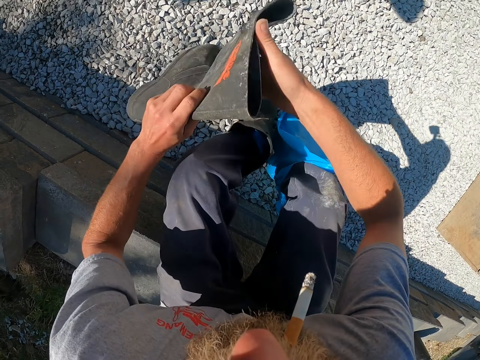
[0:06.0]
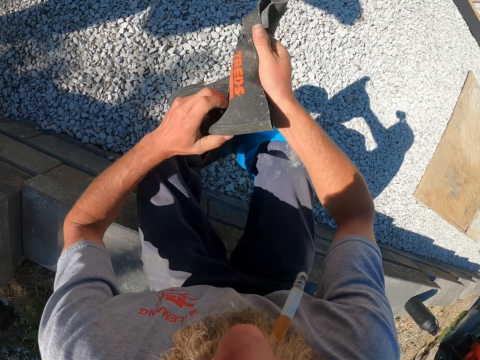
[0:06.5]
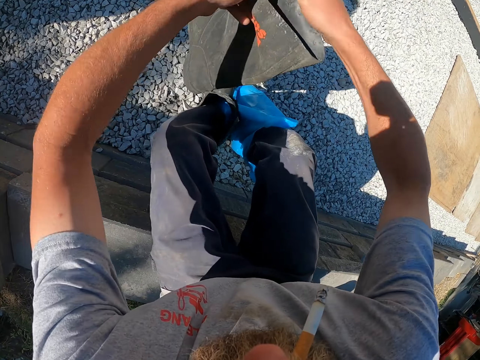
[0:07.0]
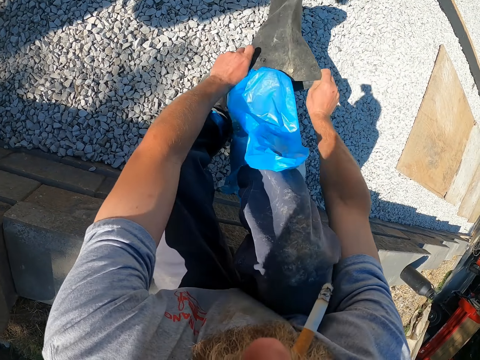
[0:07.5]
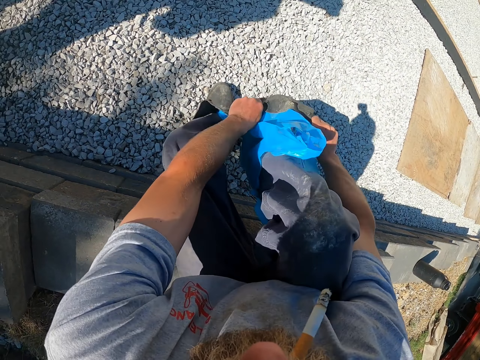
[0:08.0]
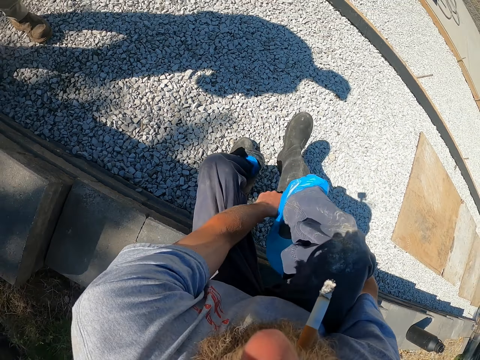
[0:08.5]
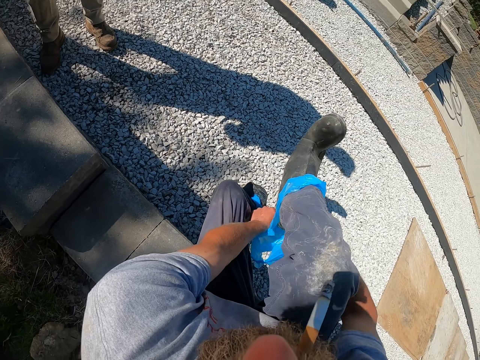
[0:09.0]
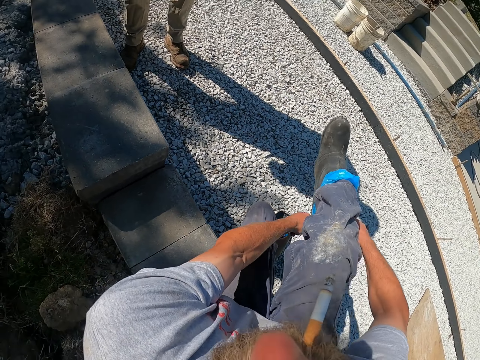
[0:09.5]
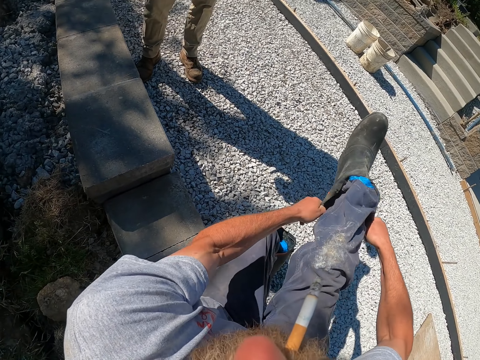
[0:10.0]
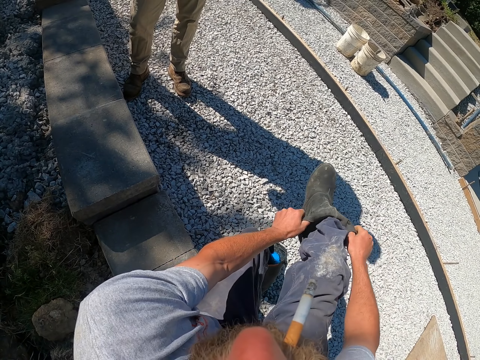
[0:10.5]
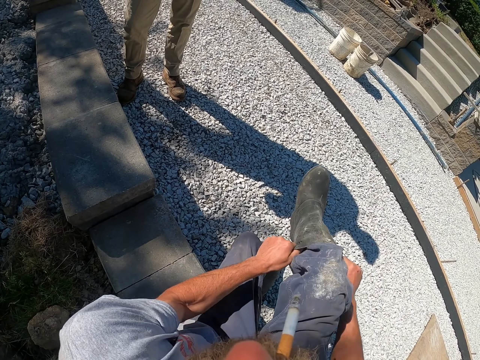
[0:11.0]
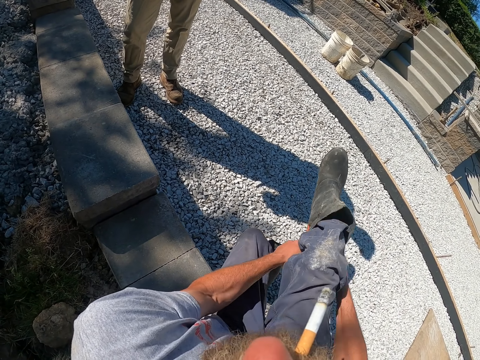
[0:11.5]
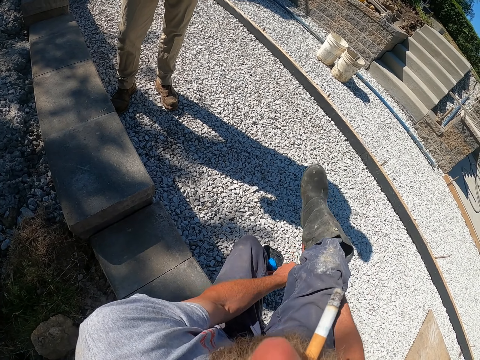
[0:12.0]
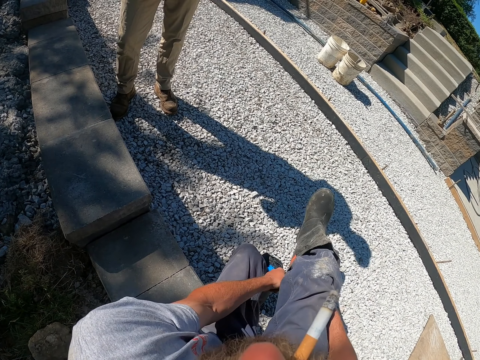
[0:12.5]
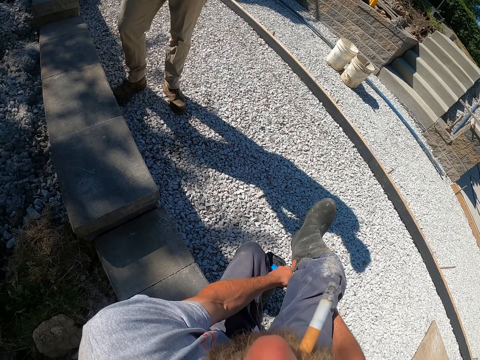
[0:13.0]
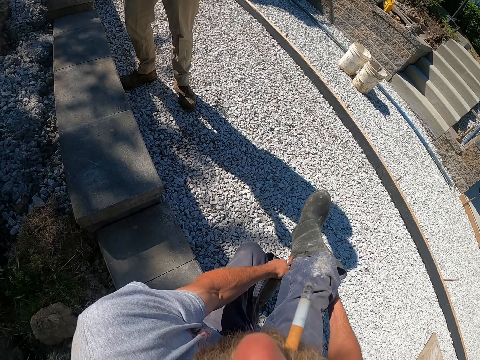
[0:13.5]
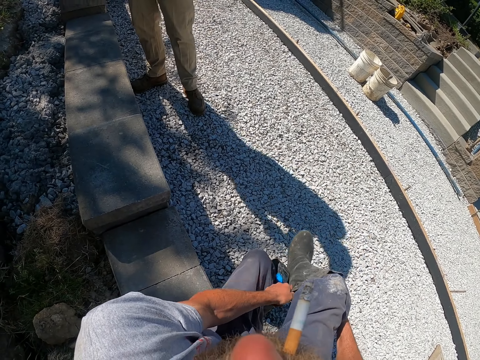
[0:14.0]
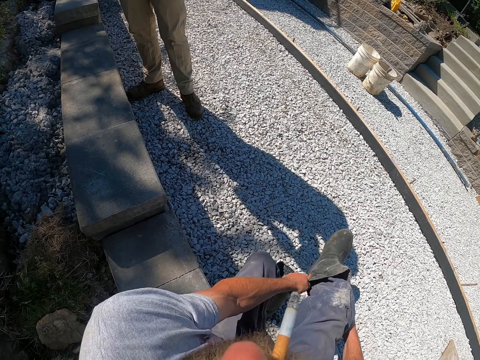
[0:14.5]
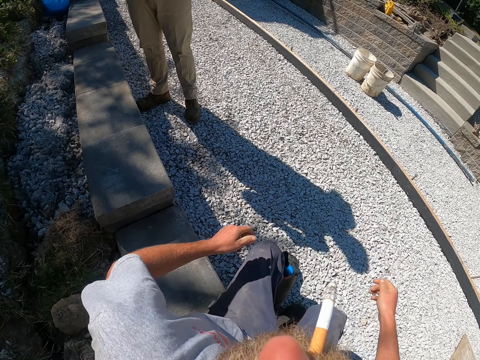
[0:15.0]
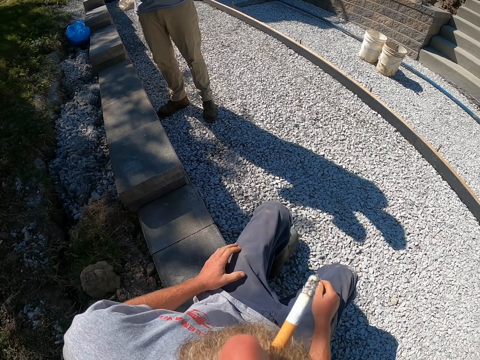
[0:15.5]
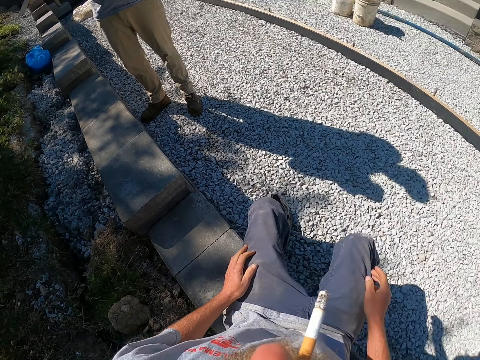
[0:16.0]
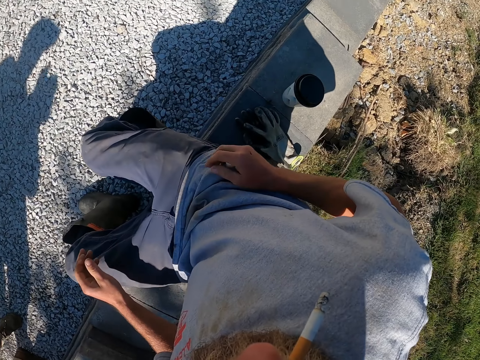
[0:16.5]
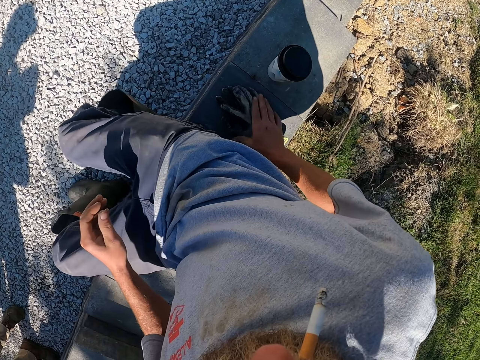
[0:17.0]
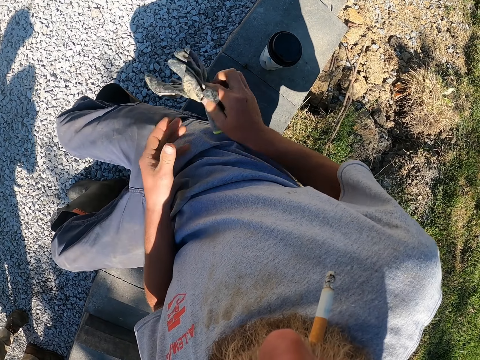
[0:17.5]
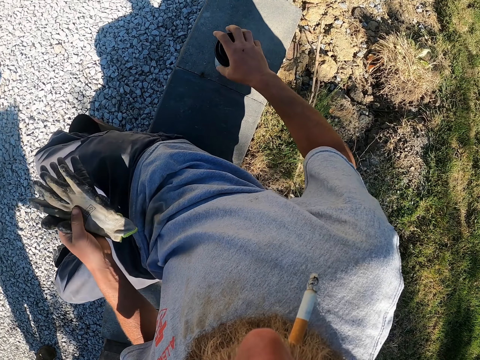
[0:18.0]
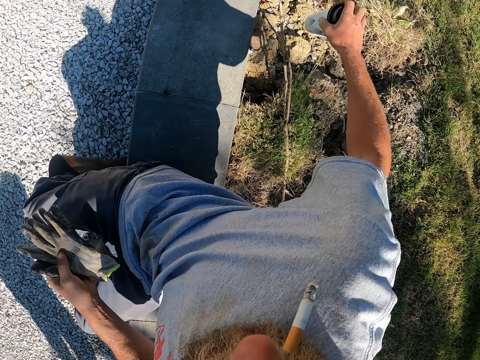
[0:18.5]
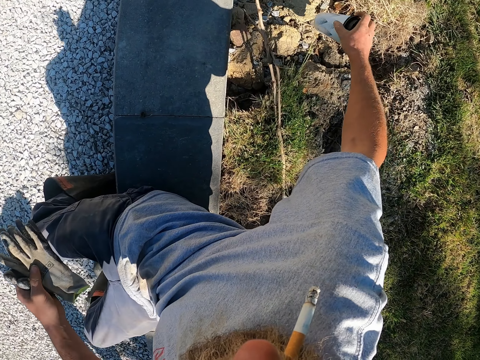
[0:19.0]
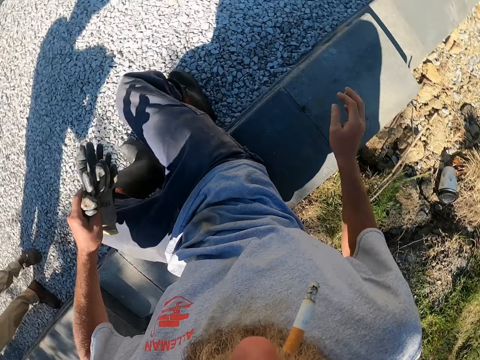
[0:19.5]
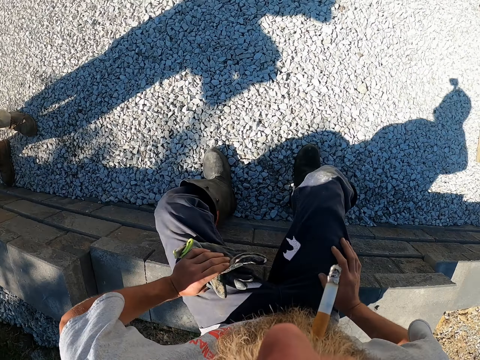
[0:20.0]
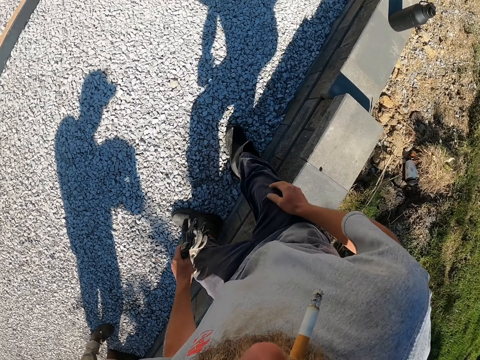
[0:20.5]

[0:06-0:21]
The camera wearer picks a boot and wears the gumboot. They pick gloves, pick a coffee mug, and throw the coffee paper cup away.

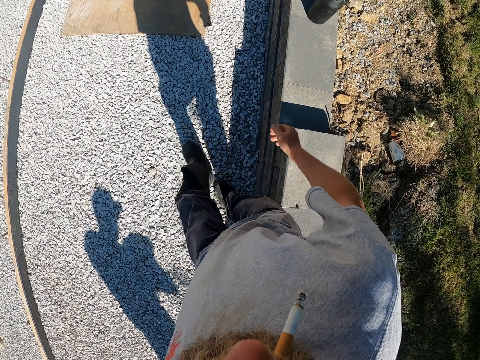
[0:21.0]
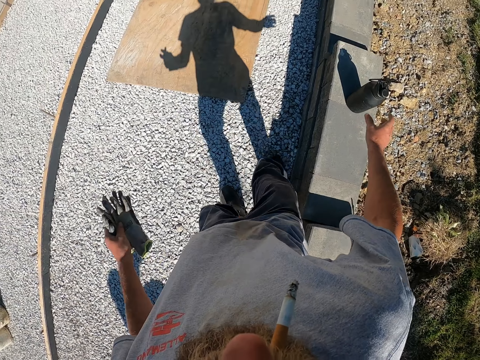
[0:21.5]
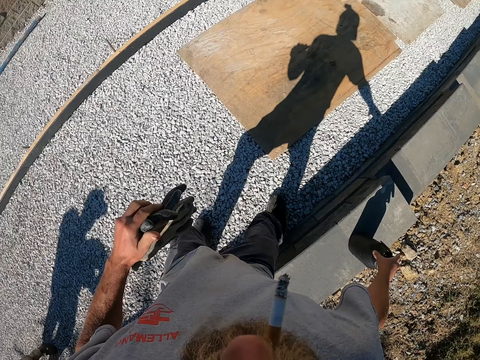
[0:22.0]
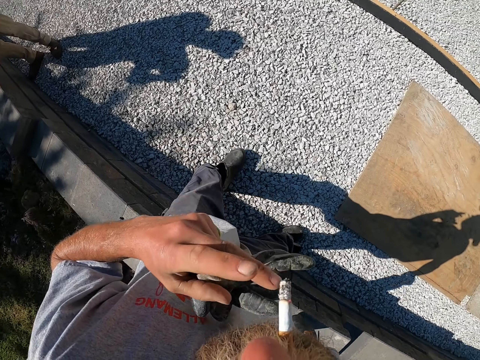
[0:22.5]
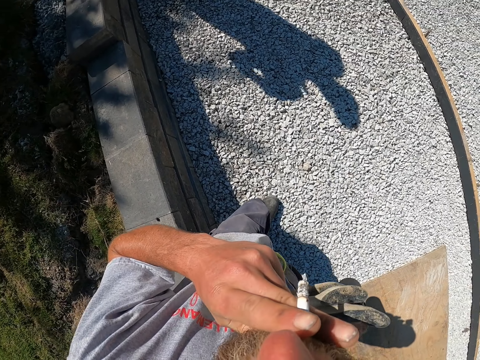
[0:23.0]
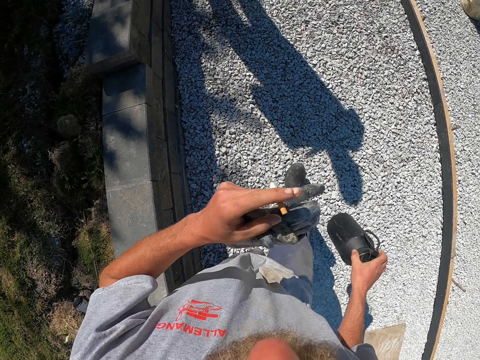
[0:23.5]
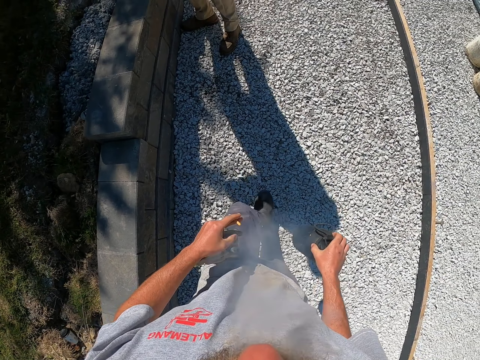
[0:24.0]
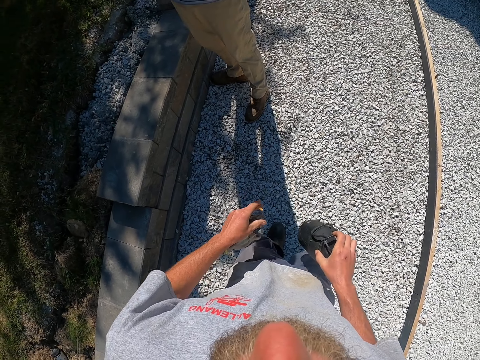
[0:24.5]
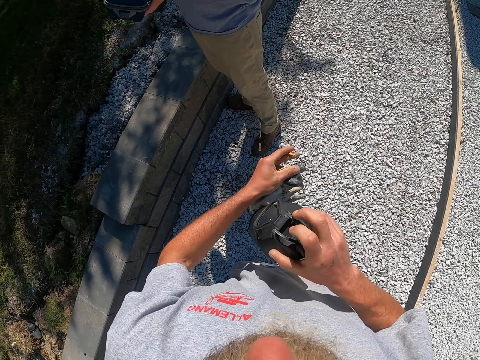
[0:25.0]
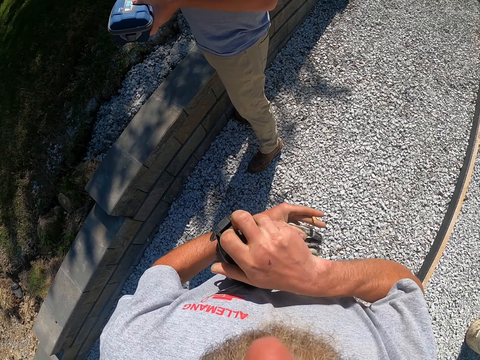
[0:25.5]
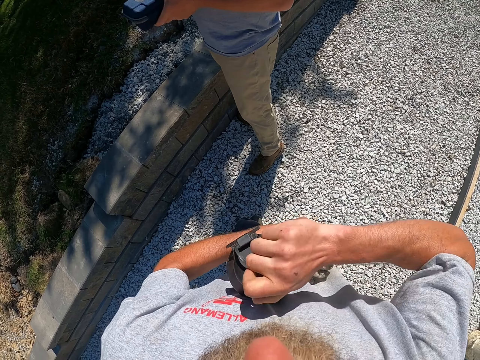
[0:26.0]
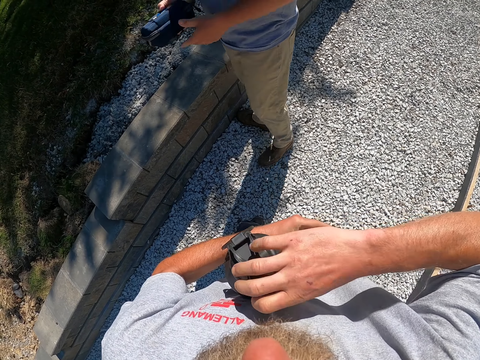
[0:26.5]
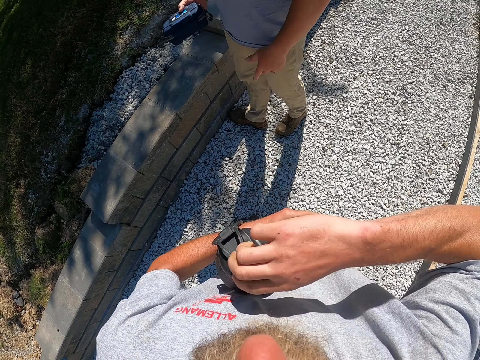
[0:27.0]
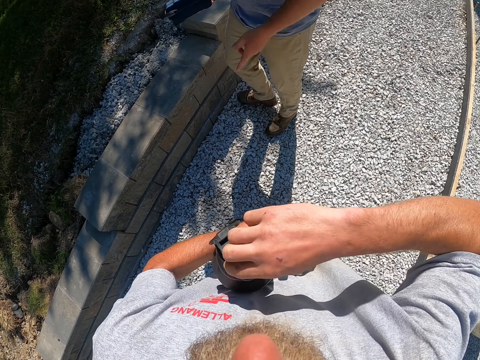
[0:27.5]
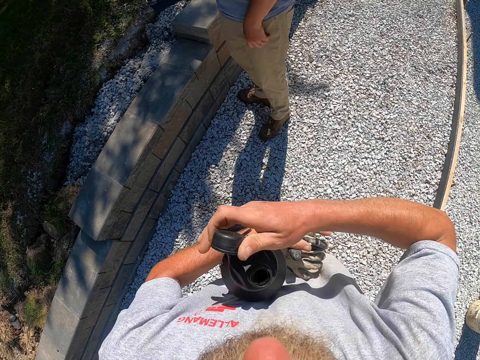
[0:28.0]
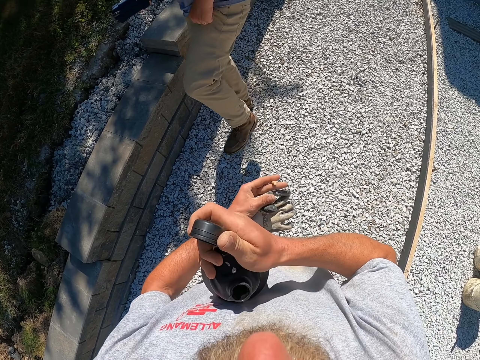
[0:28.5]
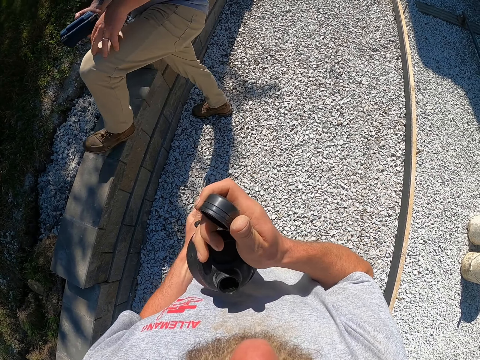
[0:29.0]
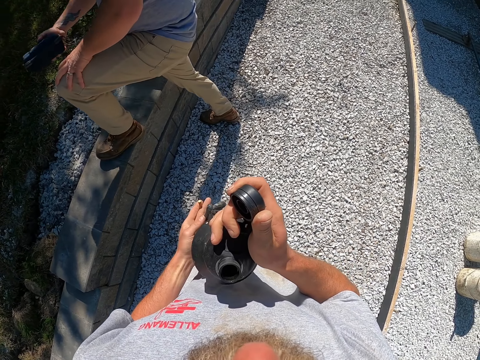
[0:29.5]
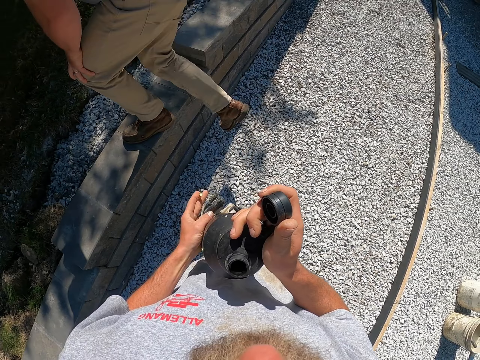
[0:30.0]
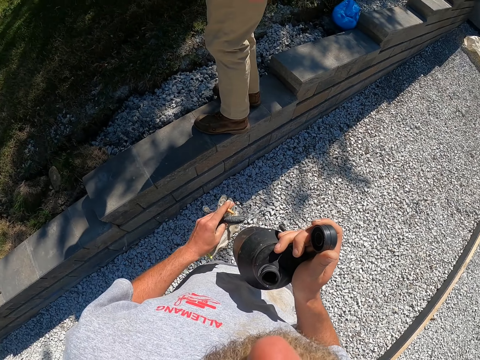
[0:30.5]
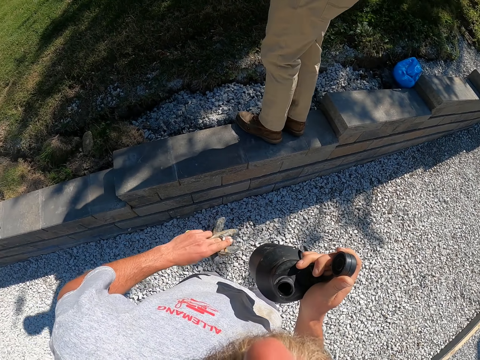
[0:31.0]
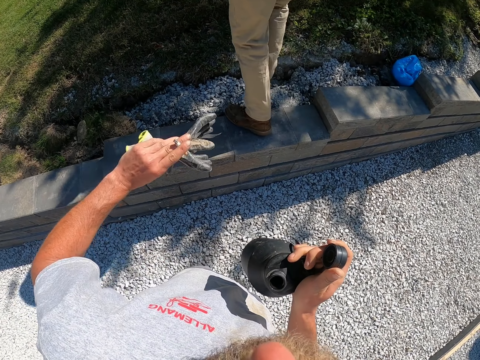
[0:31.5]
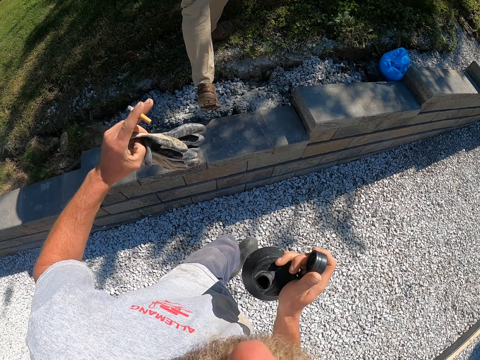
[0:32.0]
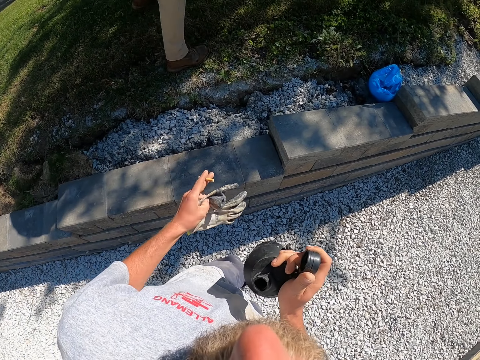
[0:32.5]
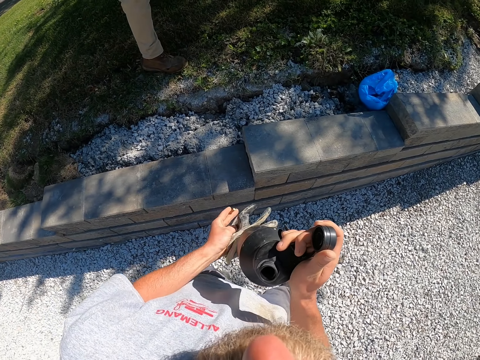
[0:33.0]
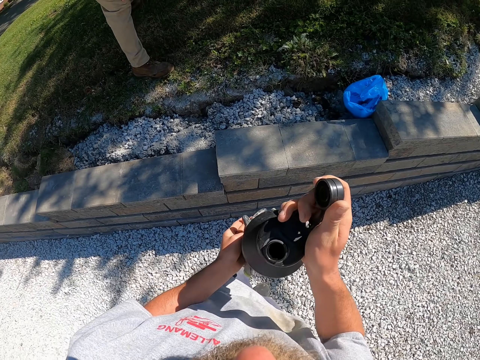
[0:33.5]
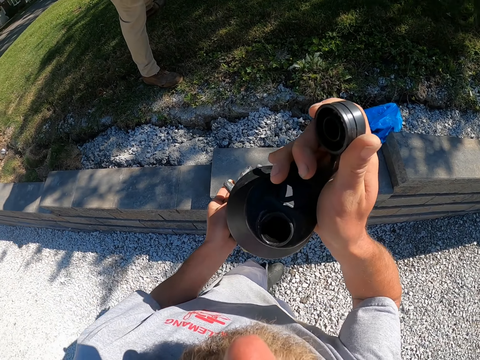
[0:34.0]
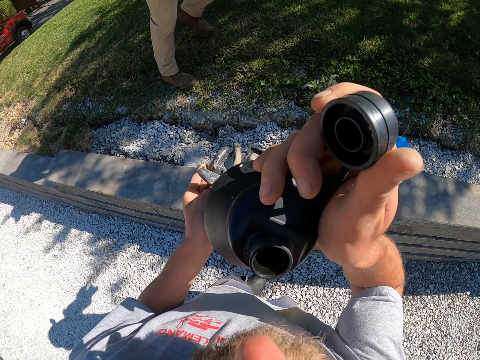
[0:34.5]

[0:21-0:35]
The camera wearer stands up and picks a water bottle. They smoke a cigarette, remove the cigarette from the mouth, and exhale out the smoke. They open the cap of the bottle.
